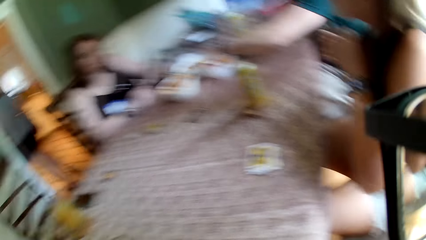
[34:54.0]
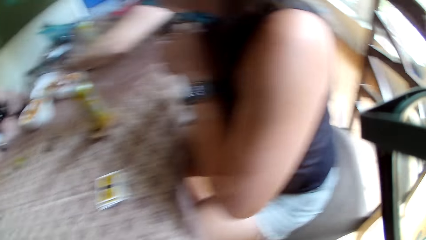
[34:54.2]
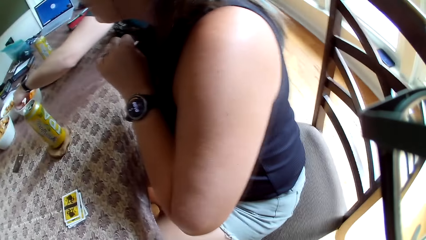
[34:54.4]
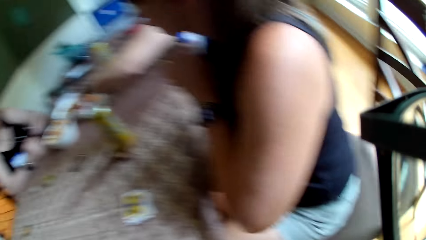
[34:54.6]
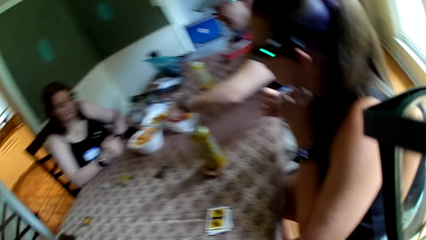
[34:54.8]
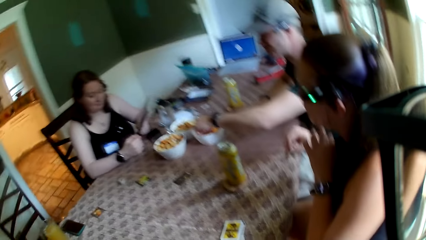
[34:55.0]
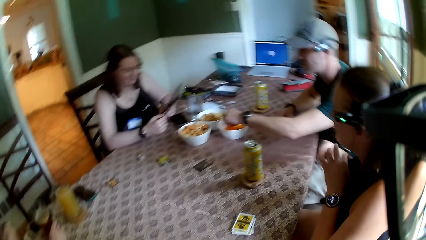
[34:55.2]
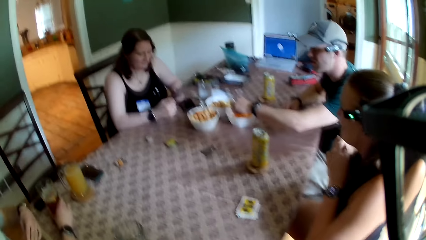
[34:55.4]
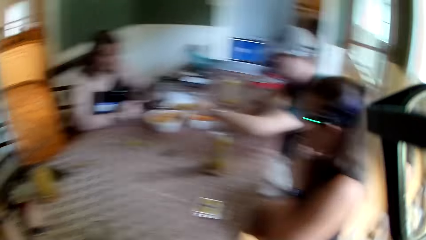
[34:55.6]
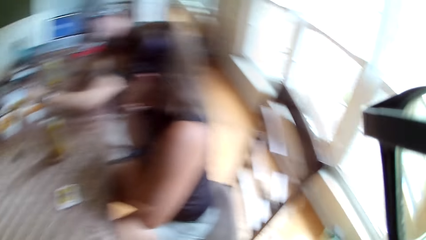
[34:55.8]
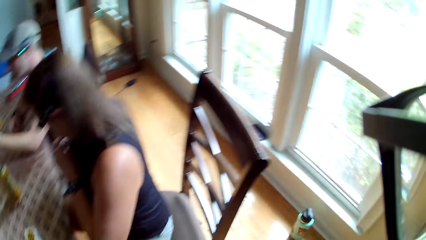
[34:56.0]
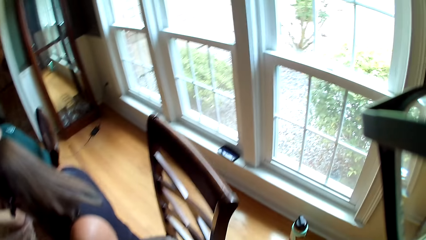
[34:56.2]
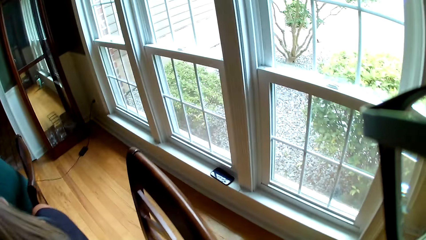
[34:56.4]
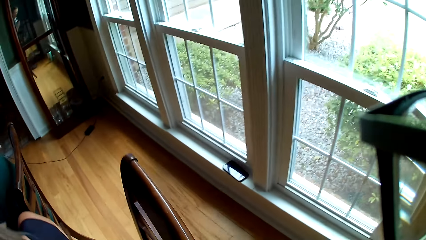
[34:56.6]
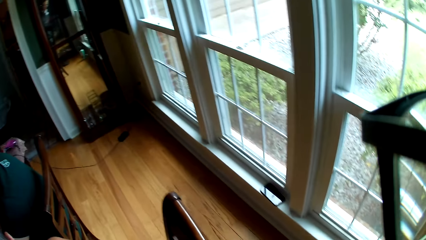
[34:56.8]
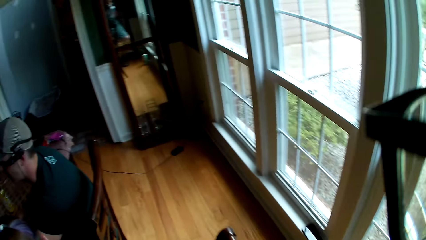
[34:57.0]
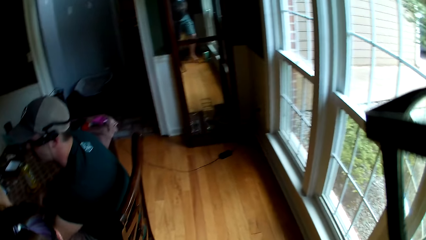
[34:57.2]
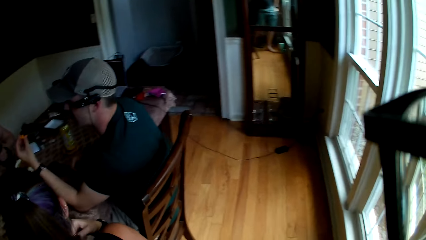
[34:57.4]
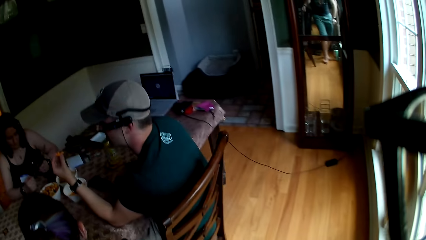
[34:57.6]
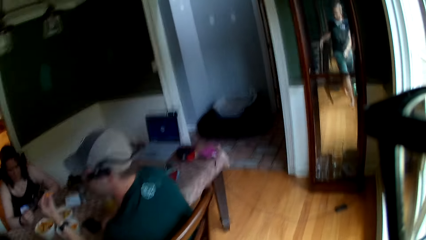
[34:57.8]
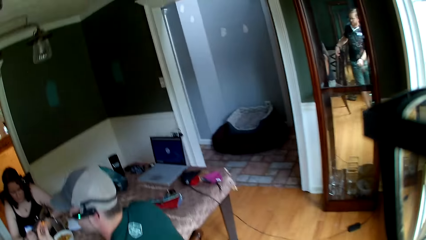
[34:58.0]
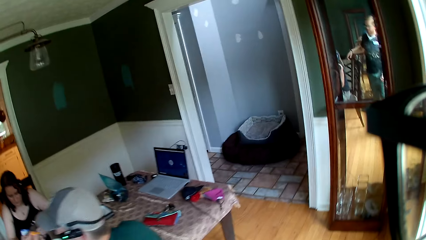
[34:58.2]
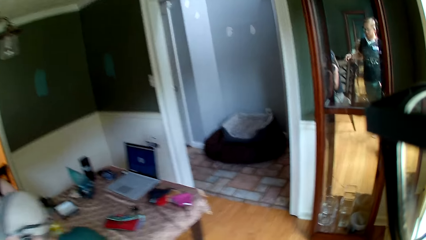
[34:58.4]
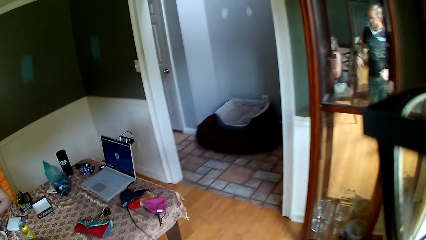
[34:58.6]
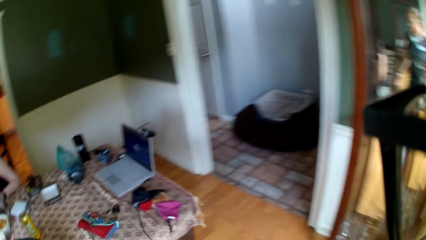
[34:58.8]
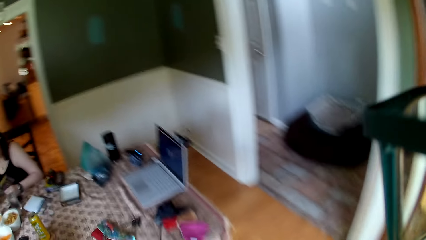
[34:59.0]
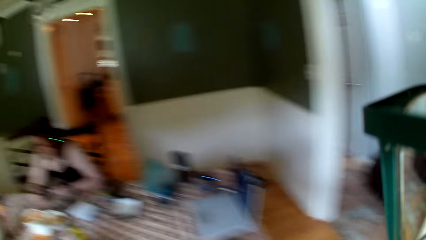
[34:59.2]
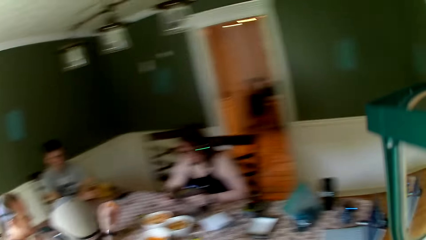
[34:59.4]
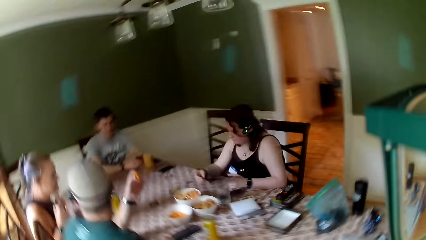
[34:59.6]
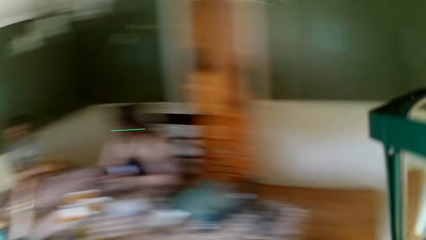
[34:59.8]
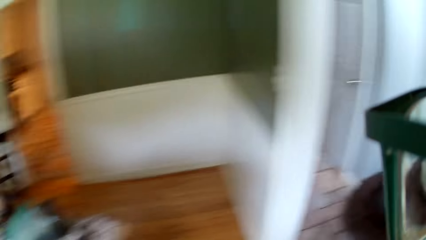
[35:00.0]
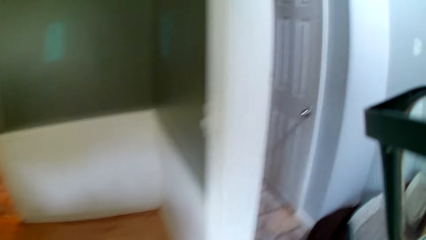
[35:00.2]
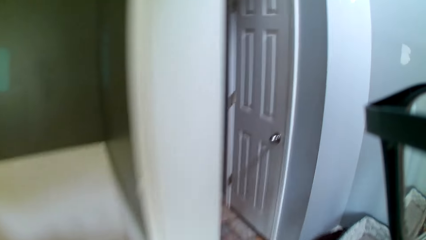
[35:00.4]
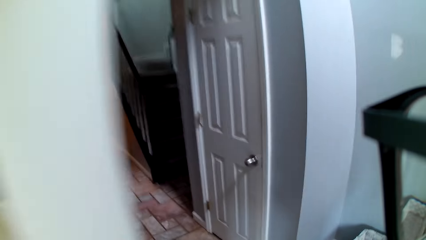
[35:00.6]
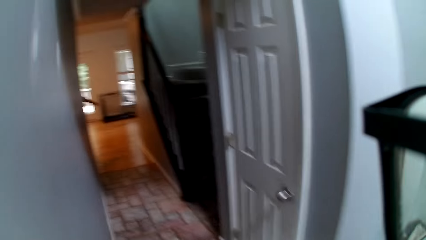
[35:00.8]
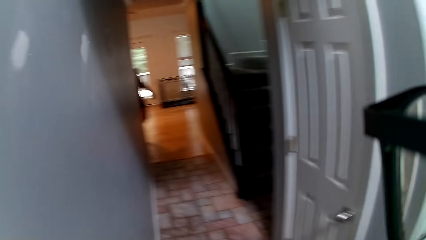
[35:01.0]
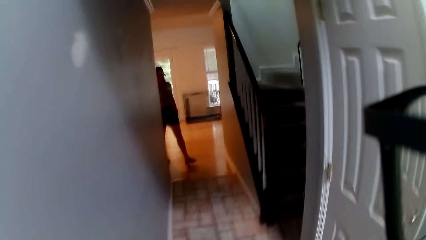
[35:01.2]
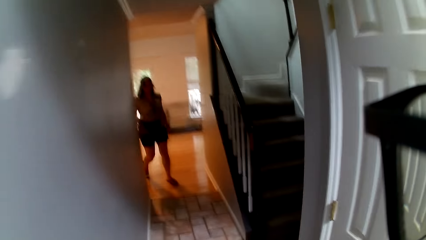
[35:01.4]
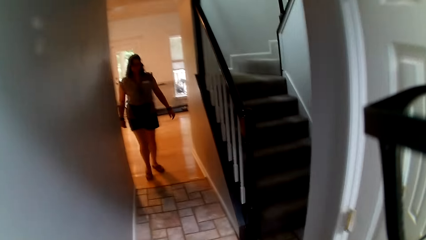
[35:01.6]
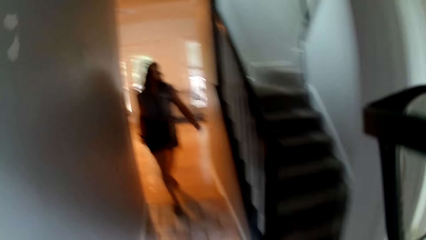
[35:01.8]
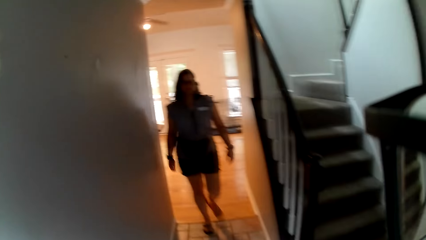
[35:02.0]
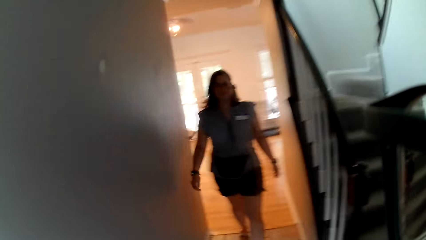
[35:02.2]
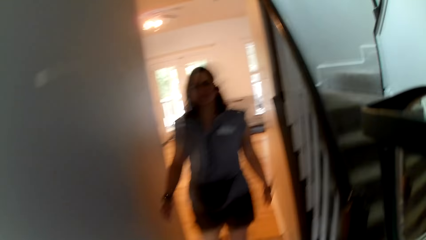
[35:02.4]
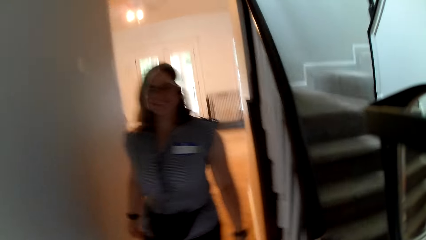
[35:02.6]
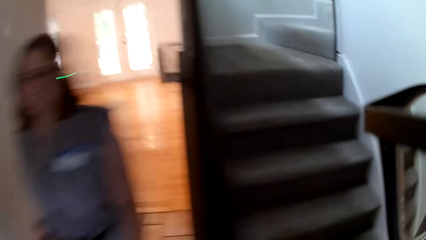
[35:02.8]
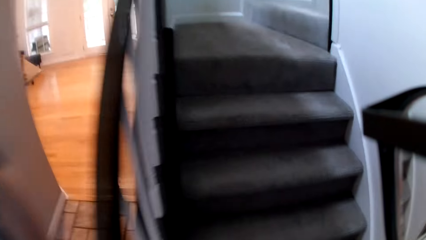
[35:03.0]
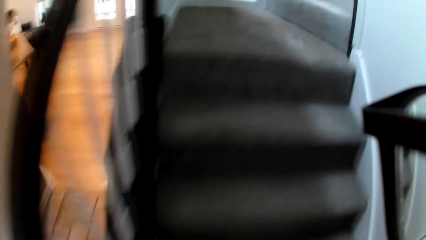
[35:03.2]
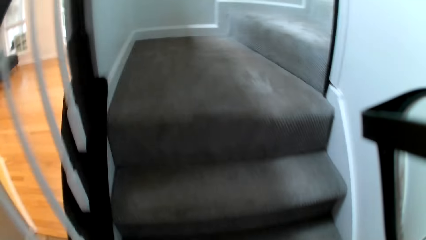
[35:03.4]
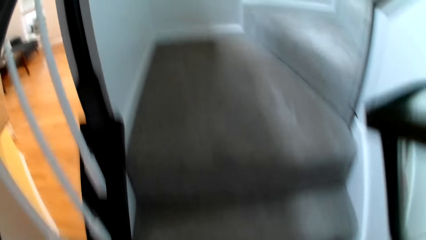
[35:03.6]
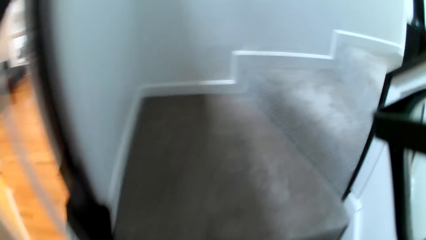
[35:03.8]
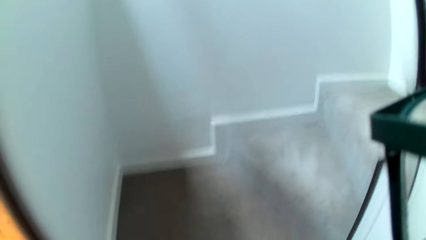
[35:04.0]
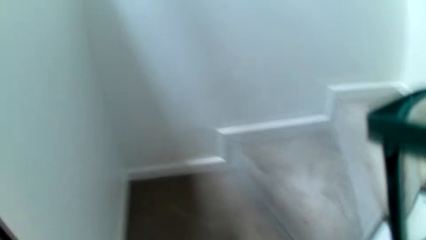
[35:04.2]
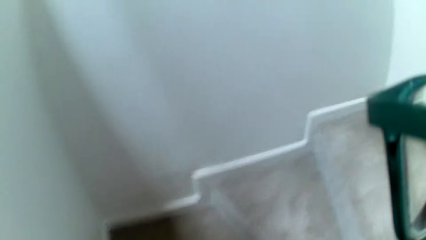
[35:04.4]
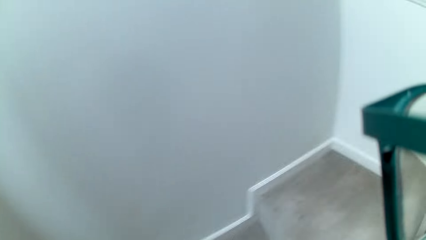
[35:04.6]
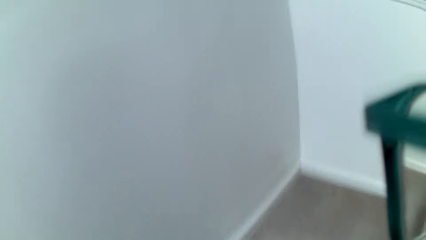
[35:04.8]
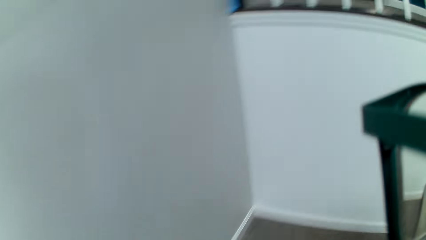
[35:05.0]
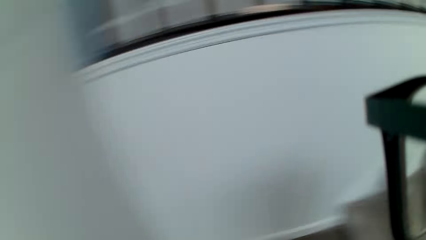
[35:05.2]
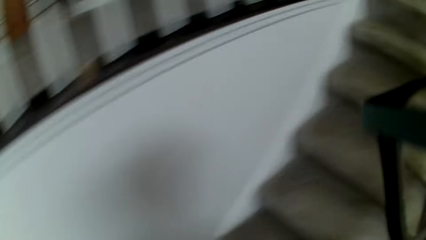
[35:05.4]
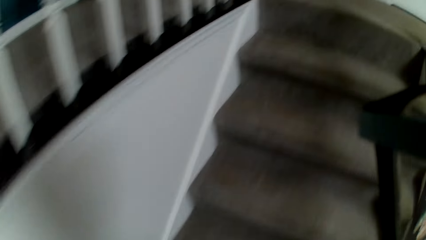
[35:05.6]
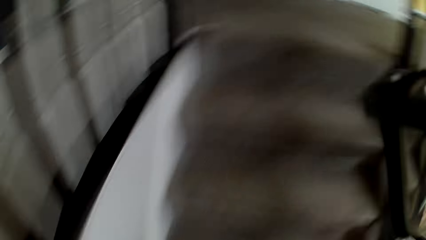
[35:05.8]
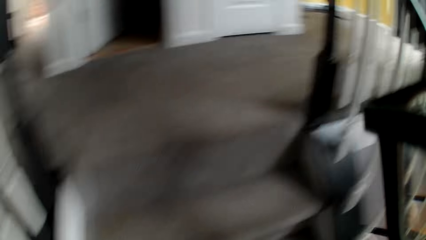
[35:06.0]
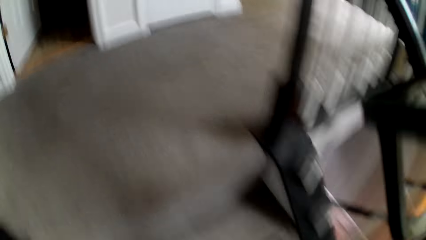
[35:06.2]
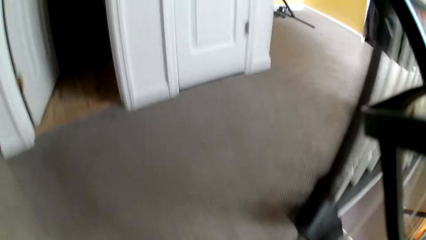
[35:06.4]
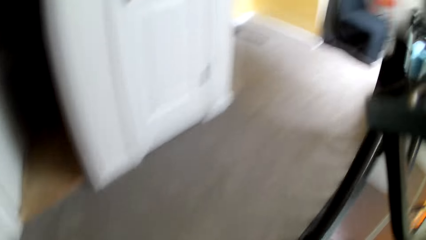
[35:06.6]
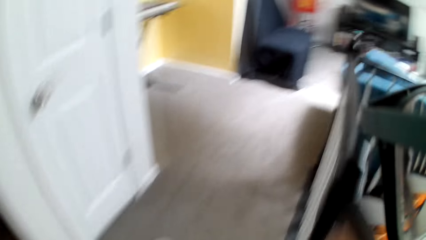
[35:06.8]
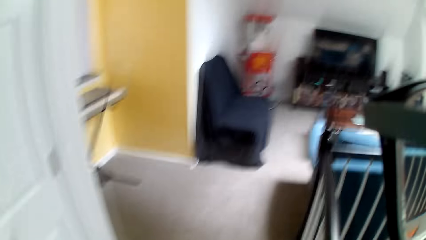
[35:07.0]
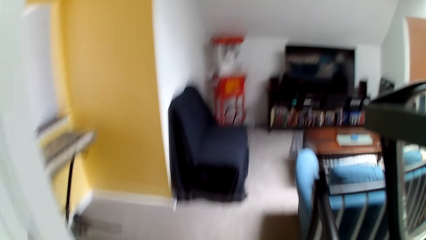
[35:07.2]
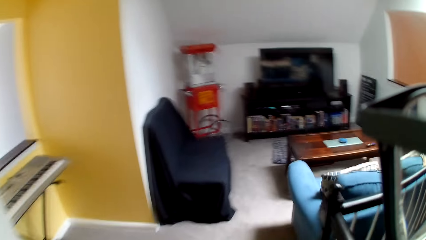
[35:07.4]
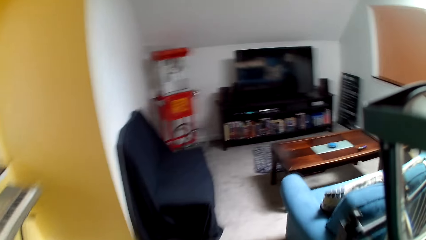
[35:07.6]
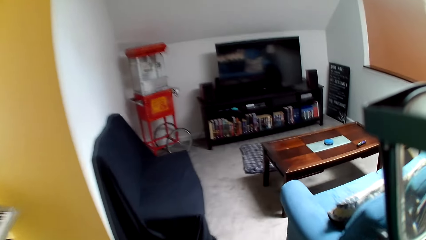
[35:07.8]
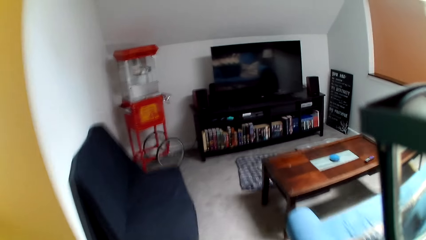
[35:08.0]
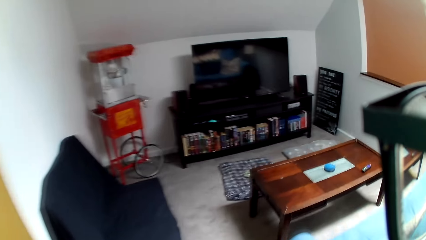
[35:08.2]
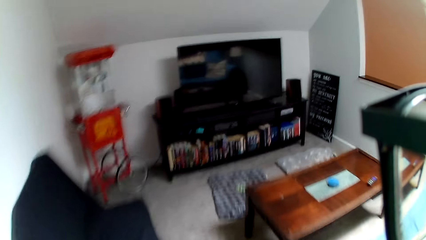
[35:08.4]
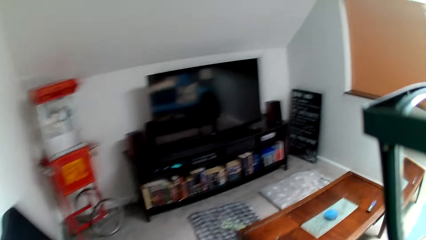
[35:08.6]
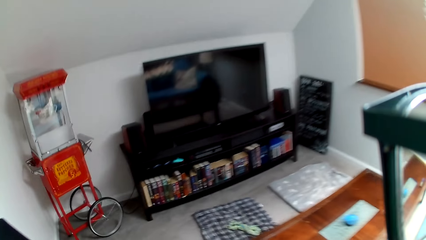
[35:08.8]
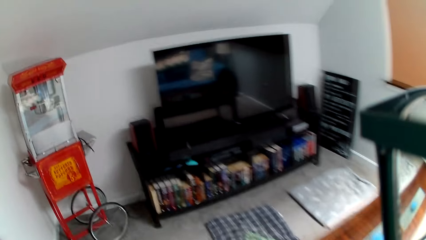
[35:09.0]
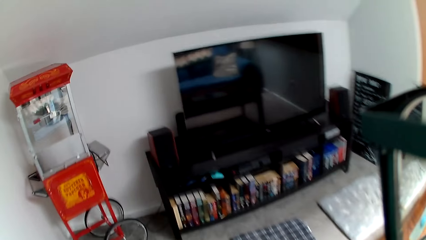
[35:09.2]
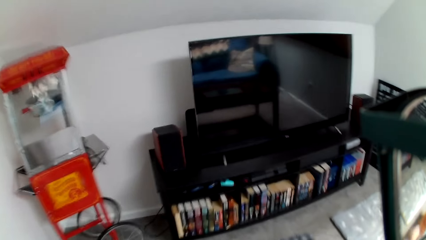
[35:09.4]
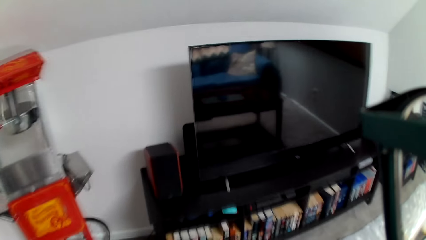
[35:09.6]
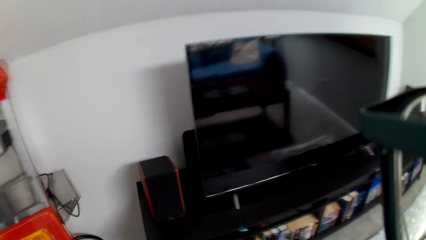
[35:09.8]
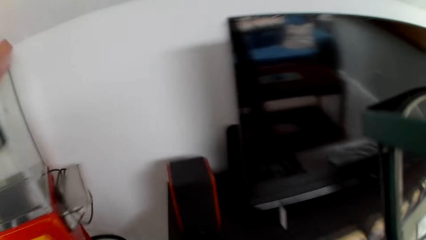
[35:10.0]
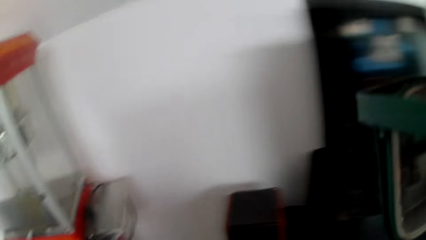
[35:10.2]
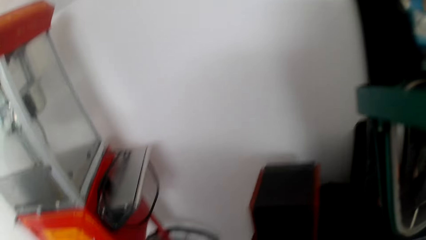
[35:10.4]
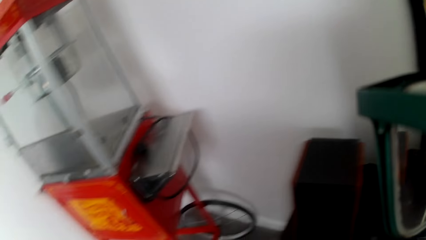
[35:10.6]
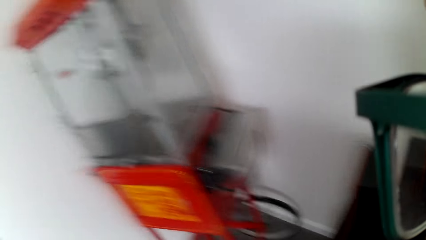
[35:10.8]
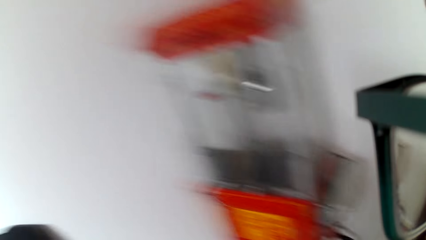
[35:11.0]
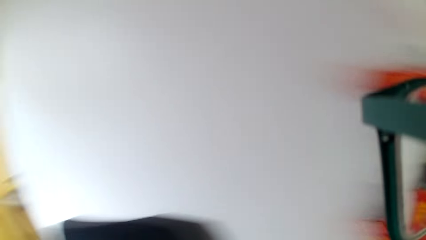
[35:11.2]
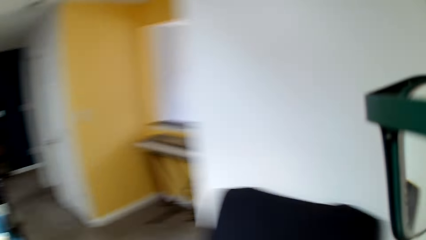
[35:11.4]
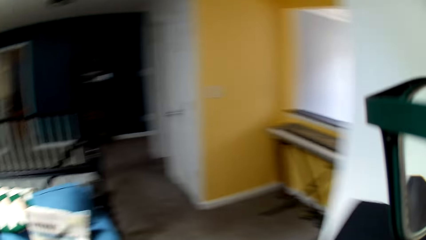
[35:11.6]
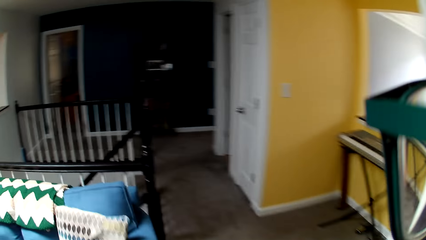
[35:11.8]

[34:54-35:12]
A woman walks out of the dining room. The camera wearer looks around. They walk in the room. They walk out of the dining room. They climb a stair.
